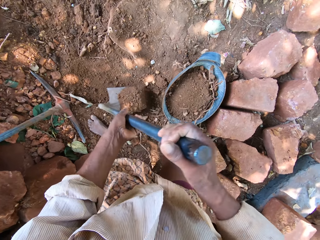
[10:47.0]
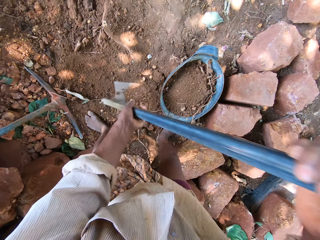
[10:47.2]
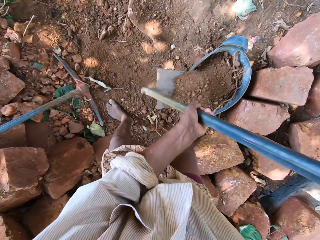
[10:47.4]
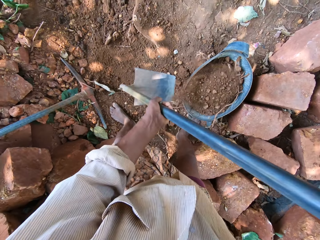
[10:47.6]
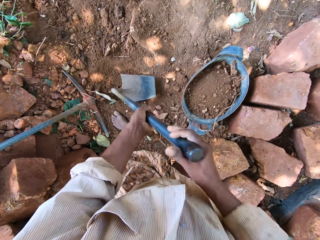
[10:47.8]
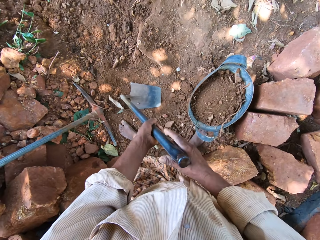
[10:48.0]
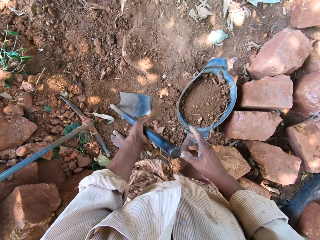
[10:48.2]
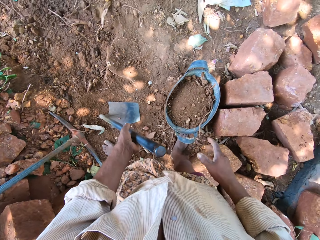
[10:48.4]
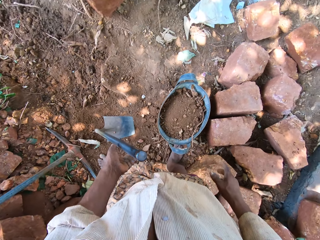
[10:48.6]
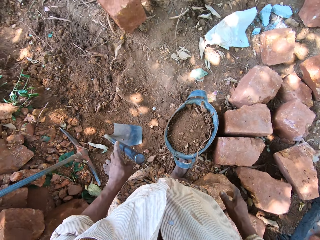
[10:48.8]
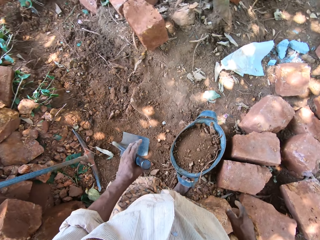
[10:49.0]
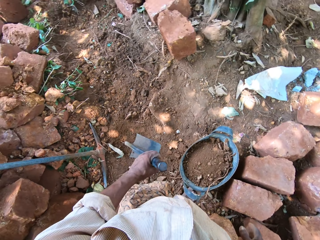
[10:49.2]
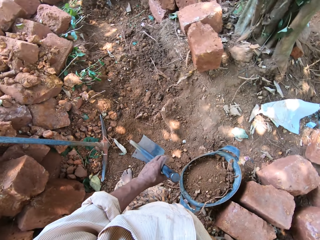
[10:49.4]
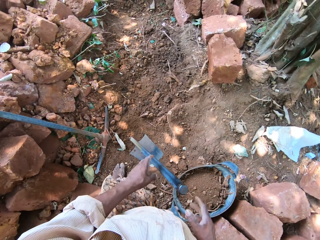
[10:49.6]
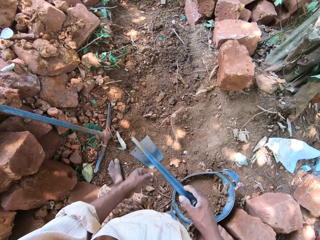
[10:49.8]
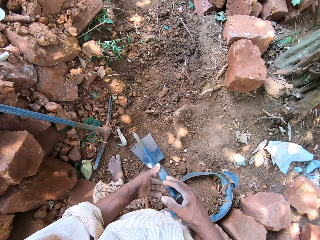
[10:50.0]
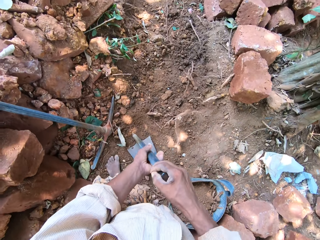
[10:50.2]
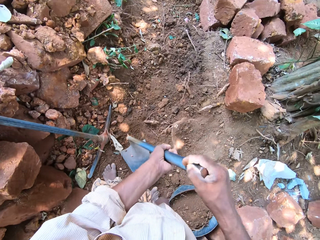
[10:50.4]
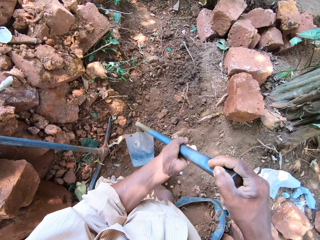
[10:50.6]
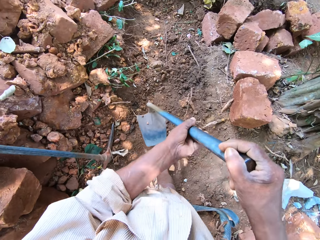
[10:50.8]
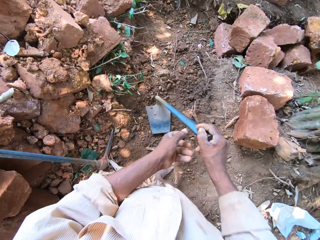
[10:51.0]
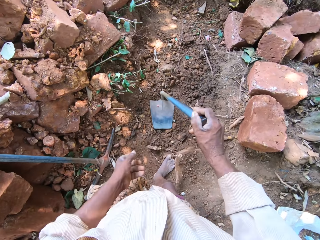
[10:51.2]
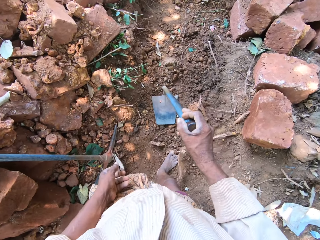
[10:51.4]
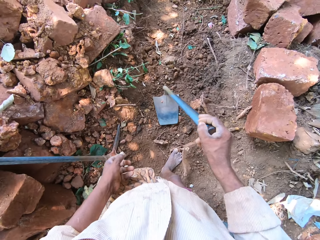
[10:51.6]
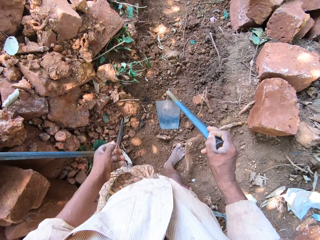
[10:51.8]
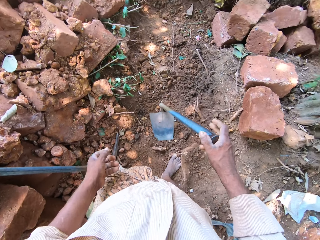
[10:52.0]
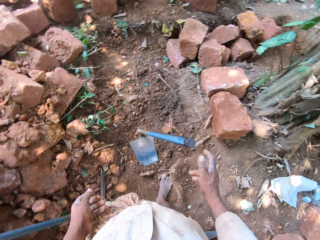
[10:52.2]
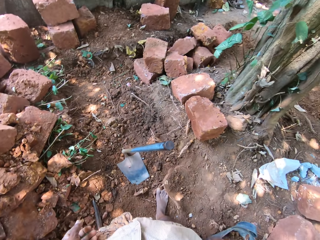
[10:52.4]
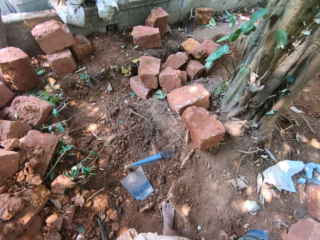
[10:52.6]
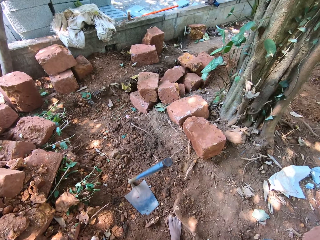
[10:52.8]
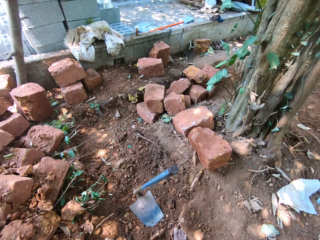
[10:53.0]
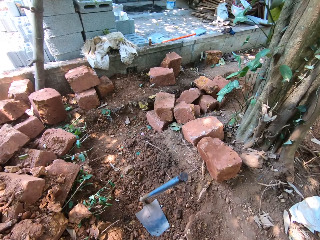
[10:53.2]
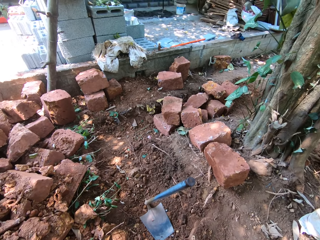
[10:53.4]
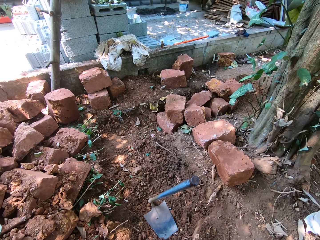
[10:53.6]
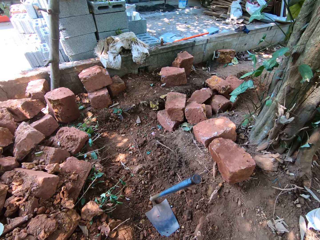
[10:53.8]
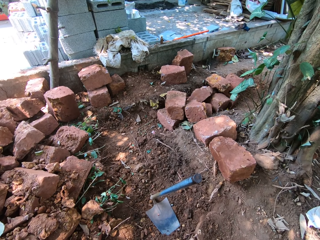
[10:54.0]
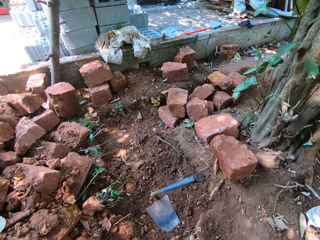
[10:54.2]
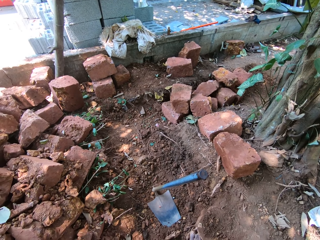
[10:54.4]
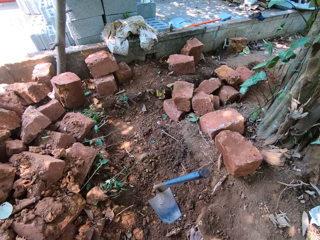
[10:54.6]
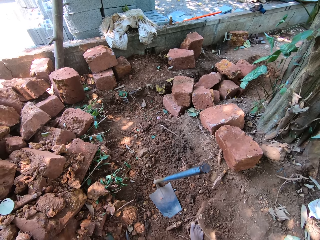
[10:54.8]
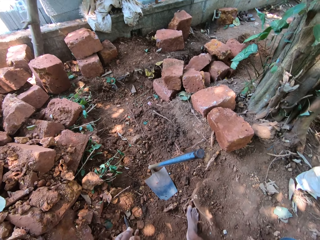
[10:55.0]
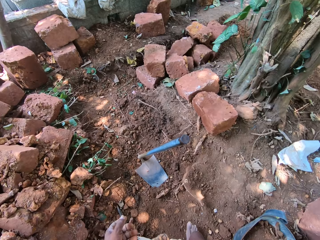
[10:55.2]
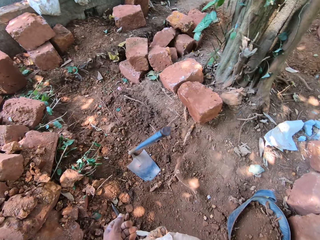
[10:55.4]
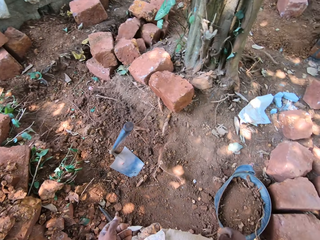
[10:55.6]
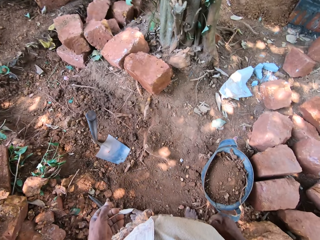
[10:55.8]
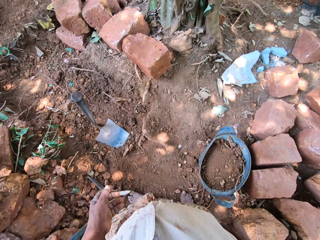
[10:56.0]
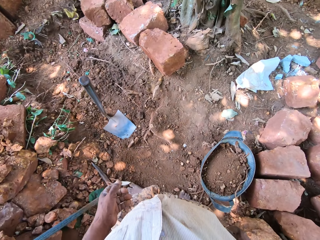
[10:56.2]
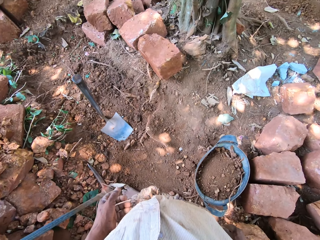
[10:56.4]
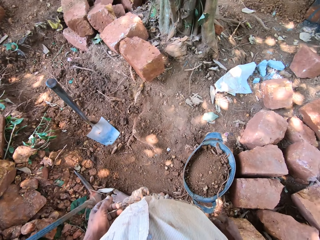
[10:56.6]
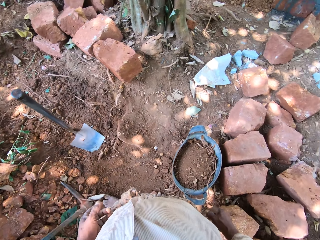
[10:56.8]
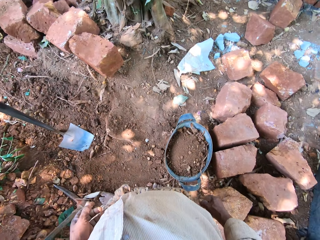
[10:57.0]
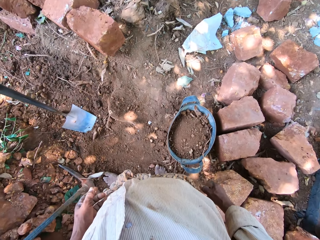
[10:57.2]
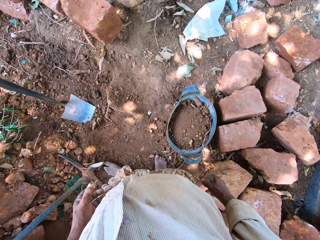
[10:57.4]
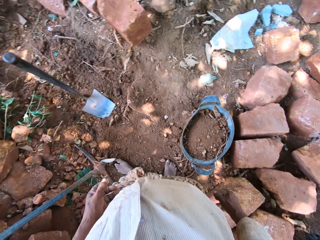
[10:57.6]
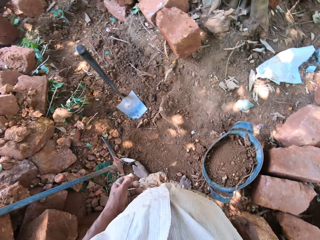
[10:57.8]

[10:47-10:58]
The camera wearer scoops soil with the hoe. They pour dirt from the hoe in both hands into the bucket on the ground. They drop the hoe in both hands on the ground. They pick up the hoe. They move the hoe on the ground with both hands. They put the hoe down. They look around.

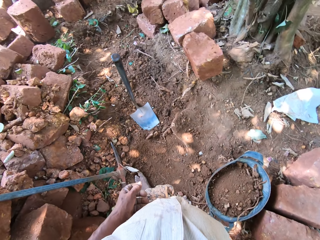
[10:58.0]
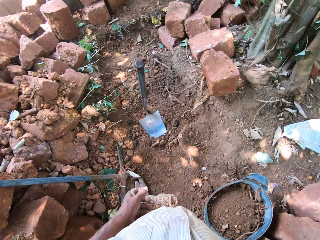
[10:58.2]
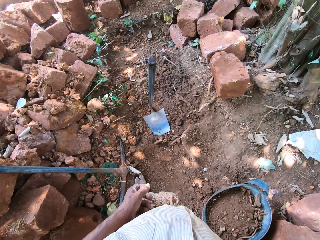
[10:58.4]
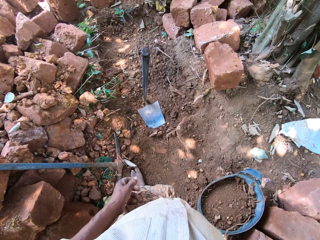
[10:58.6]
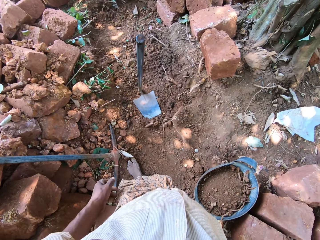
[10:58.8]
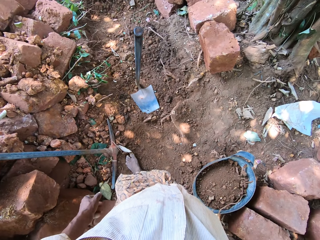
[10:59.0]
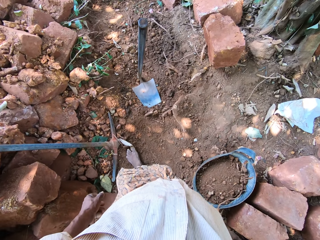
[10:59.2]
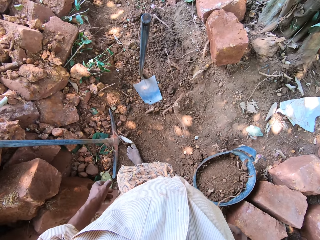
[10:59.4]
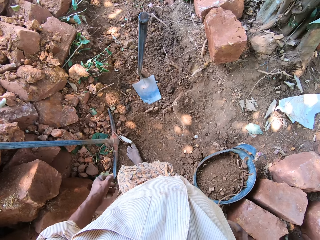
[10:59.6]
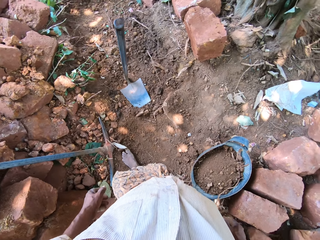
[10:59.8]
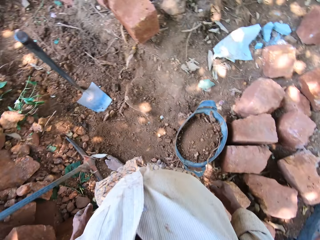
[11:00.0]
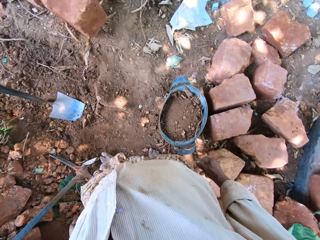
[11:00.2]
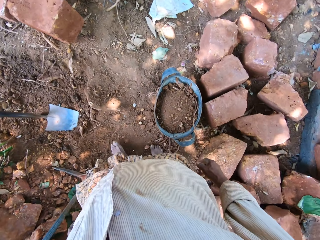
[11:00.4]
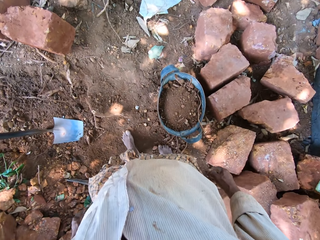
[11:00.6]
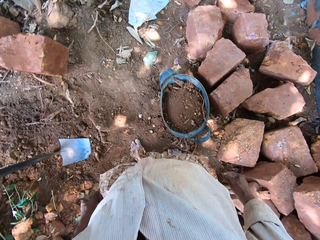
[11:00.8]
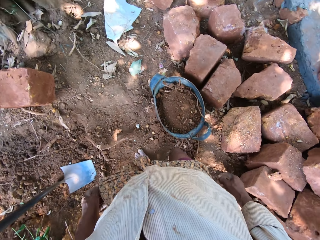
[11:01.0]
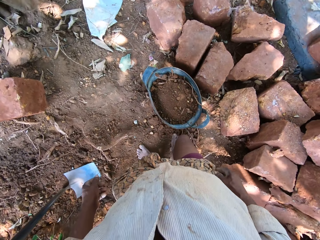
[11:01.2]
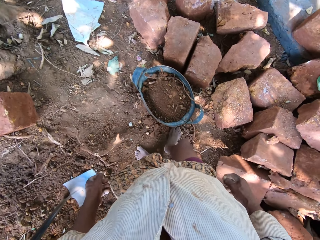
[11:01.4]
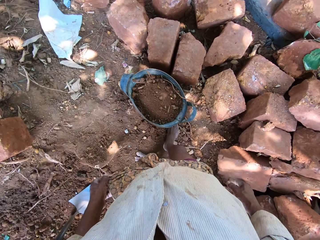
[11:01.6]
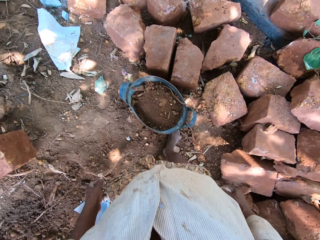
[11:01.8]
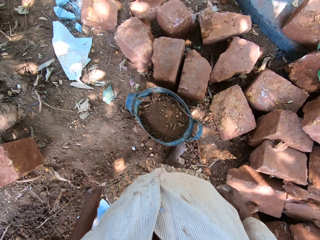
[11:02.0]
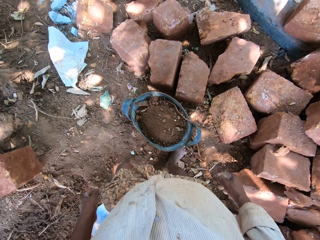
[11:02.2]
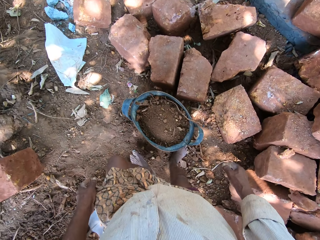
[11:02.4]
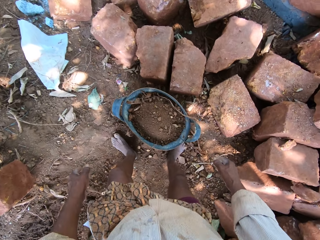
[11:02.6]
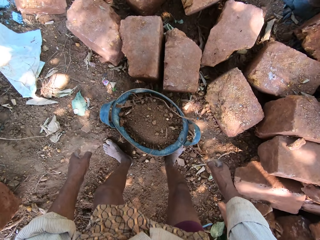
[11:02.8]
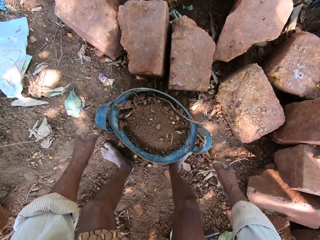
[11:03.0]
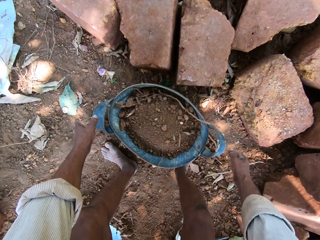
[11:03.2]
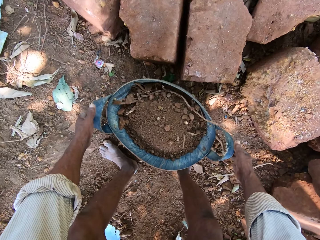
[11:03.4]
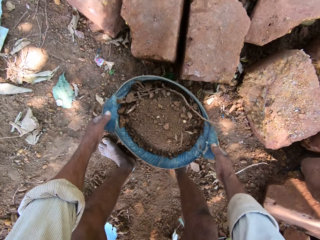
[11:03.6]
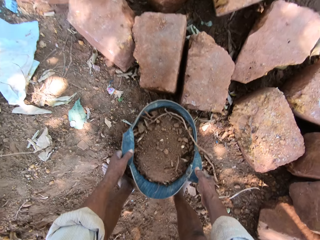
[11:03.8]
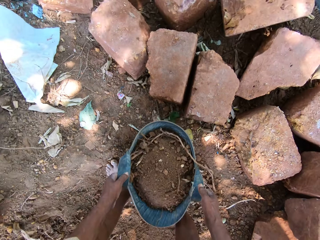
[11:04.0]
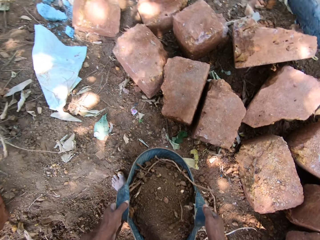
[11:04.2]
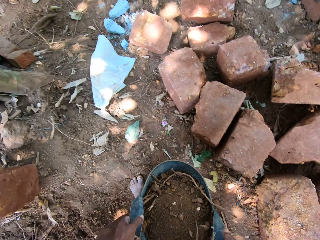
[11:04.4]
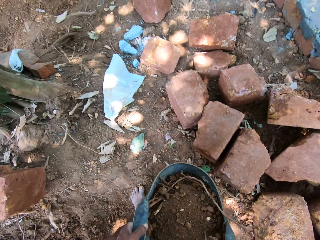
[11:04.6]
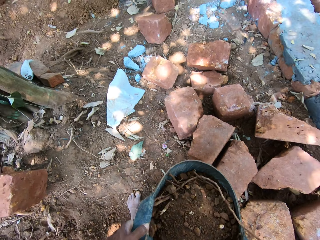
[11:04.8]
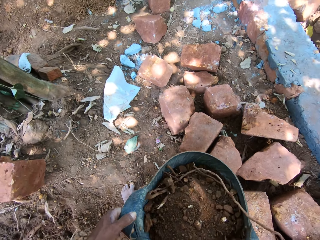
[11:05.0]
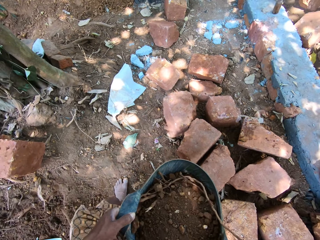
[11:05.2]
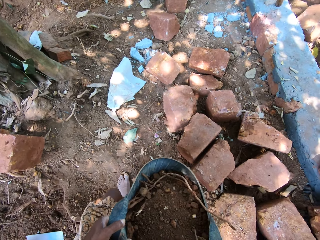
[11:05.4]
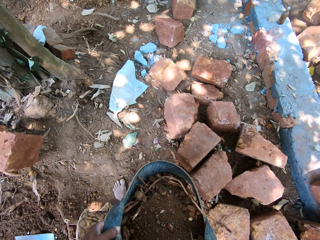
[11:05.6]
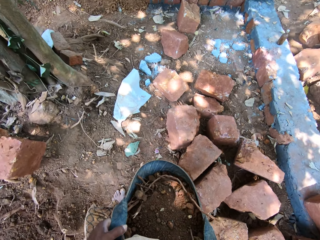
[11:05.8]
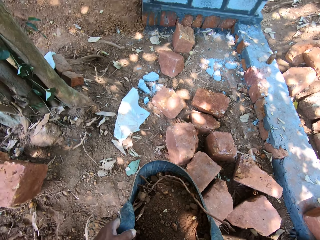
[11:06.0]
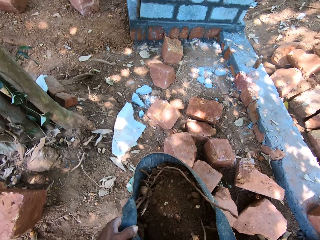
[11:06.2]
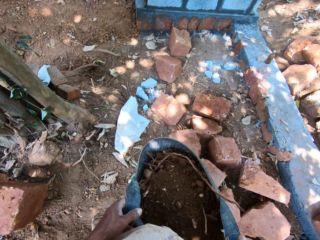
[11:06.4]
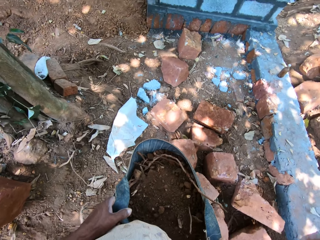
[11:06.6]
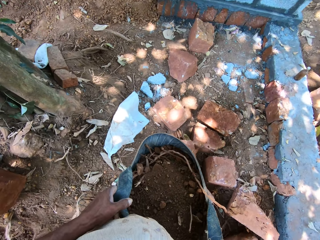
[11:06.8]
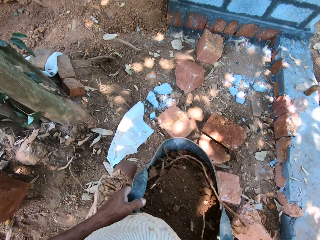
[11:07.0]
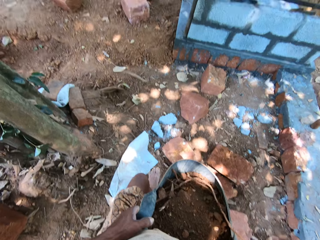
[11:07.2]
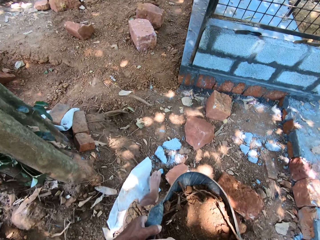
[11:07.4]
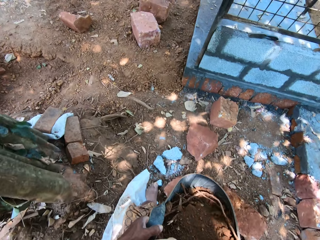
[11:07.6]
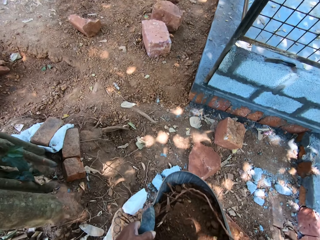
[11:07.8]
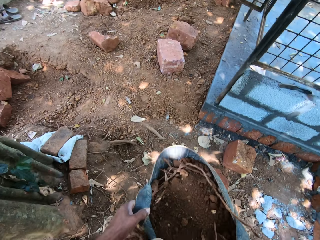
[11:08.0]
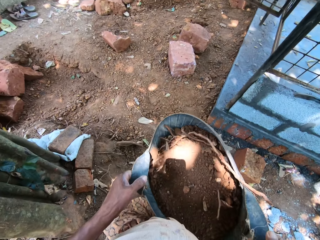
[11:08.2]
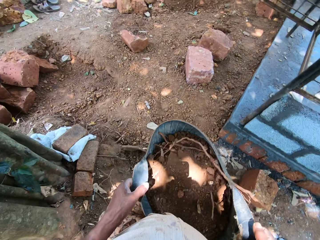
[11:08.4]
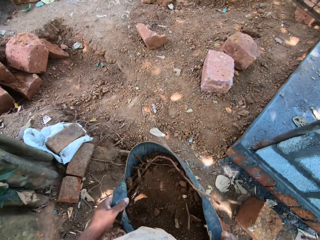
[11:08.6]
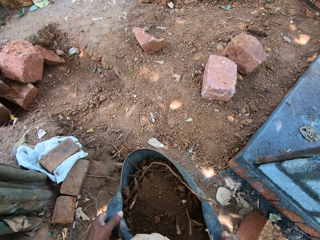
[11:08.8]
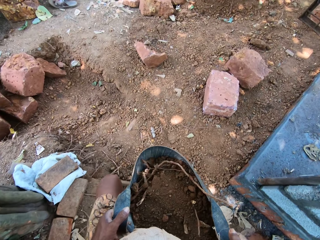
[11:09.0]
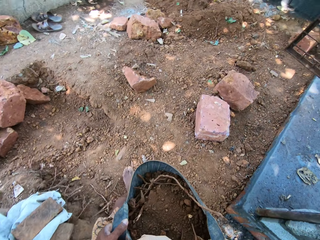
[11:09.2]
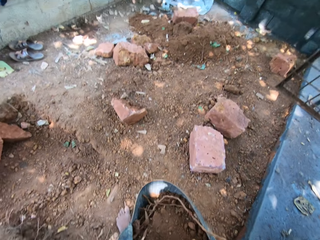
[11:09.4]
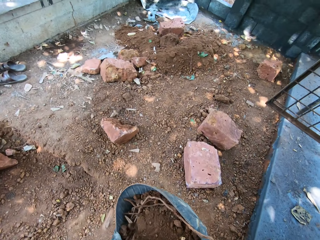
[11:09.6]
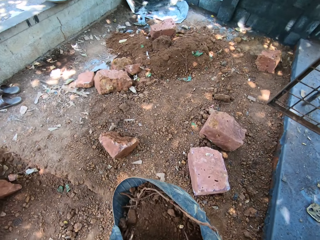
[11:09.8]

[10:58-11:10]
The camera wearer steps forward. They pick up the bucket from the ground with both hands. They step forward. They walk around the construction site.
